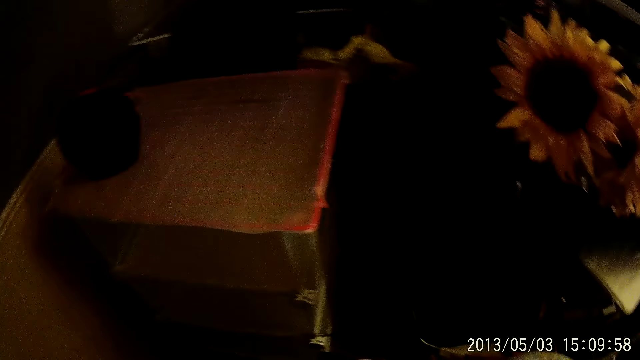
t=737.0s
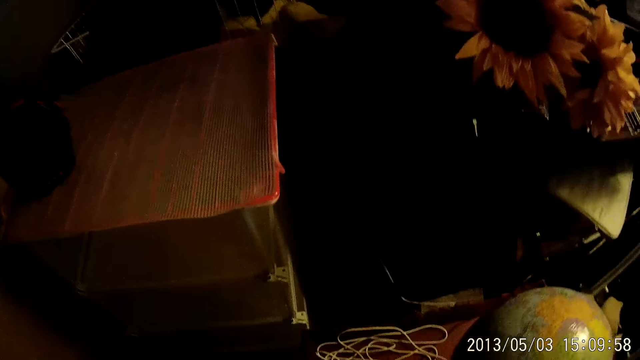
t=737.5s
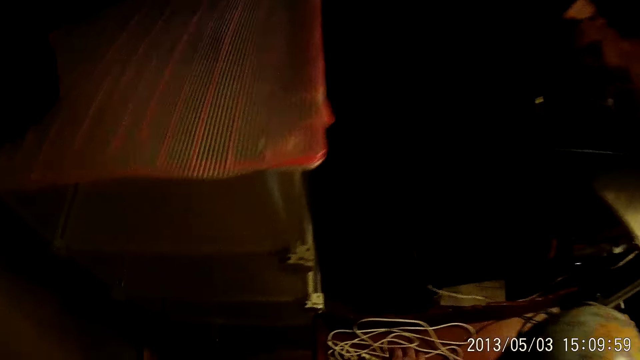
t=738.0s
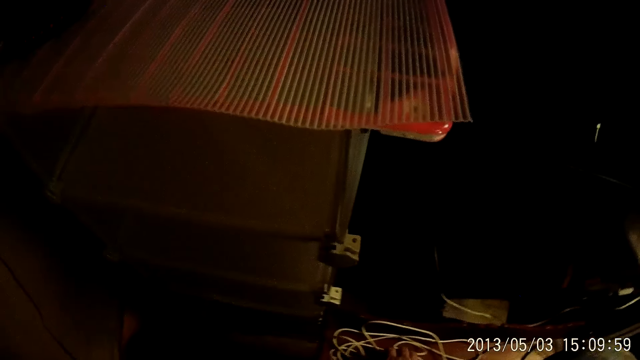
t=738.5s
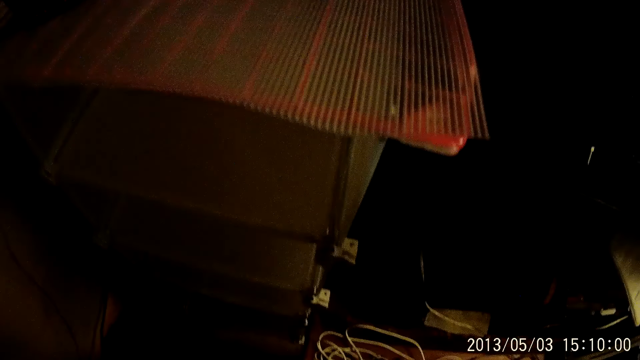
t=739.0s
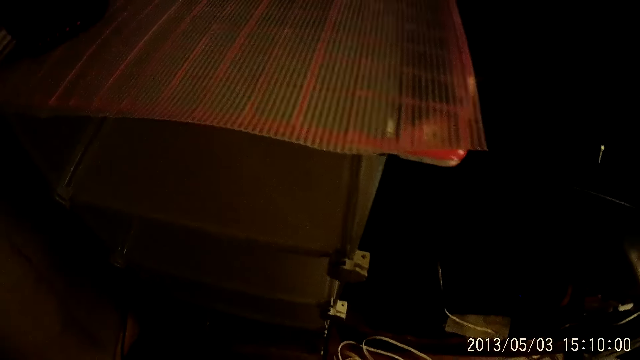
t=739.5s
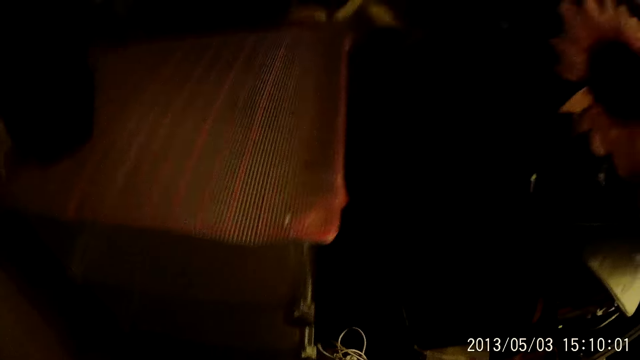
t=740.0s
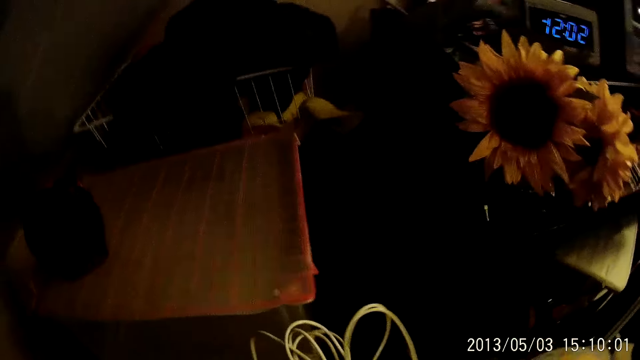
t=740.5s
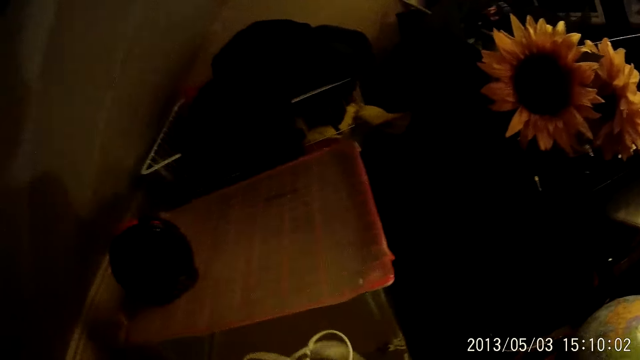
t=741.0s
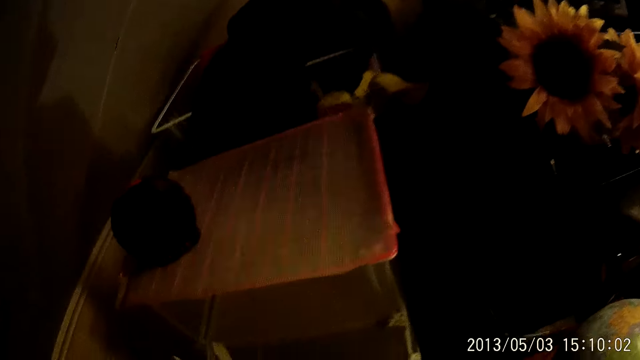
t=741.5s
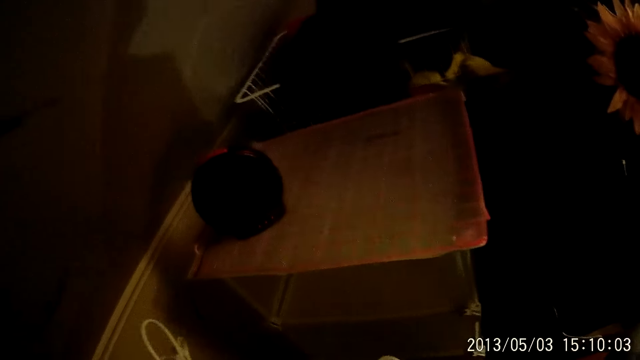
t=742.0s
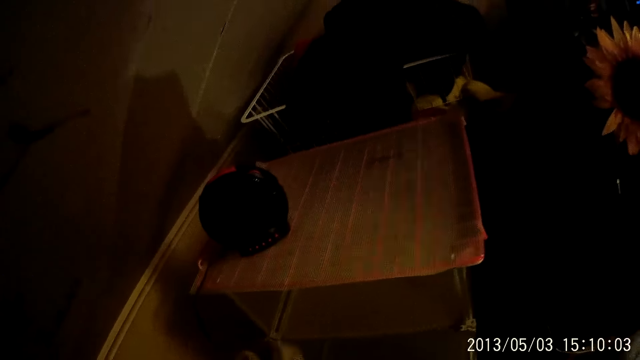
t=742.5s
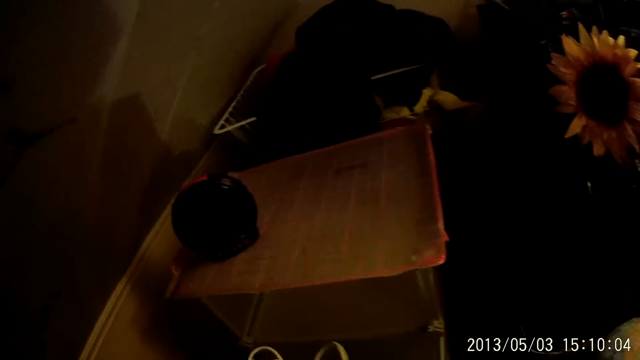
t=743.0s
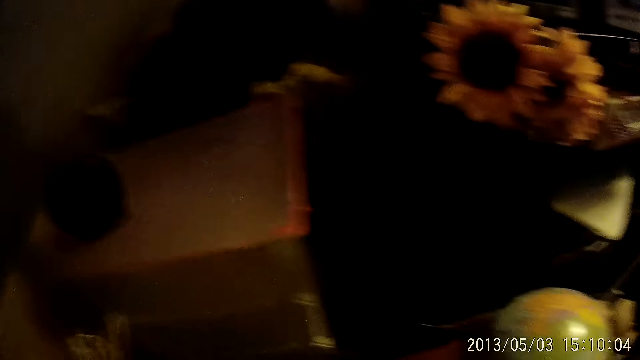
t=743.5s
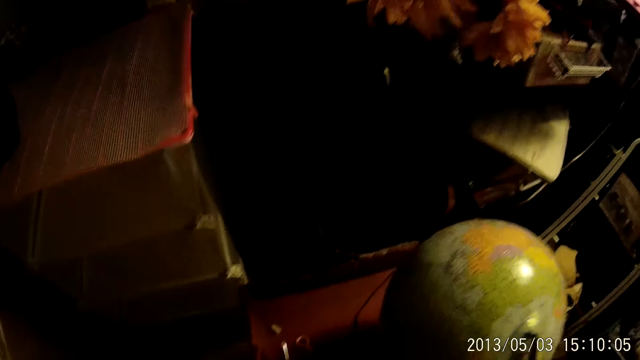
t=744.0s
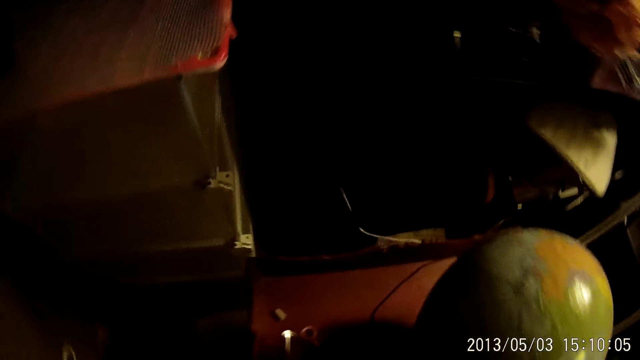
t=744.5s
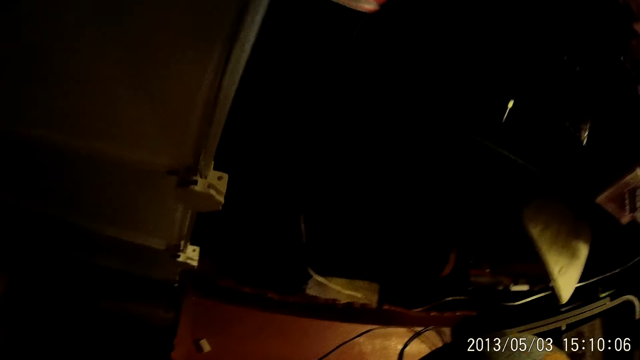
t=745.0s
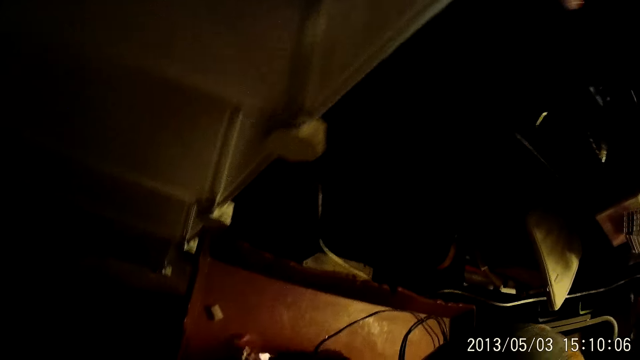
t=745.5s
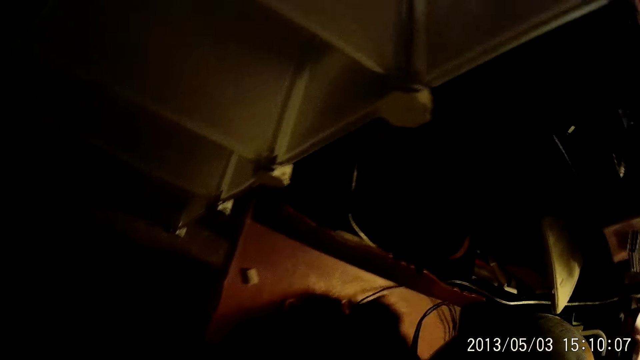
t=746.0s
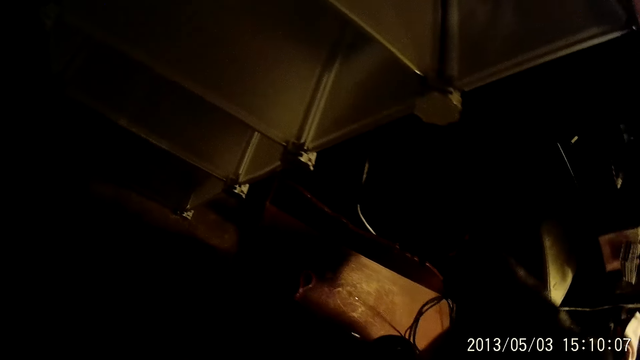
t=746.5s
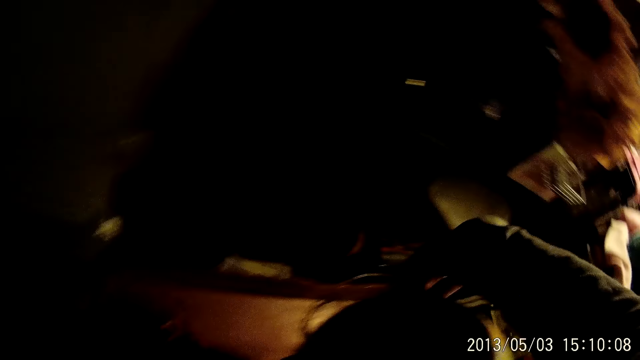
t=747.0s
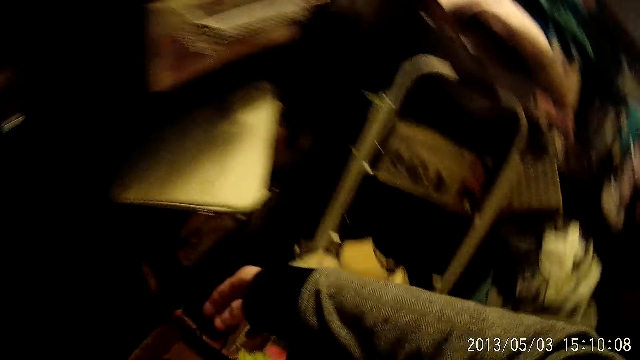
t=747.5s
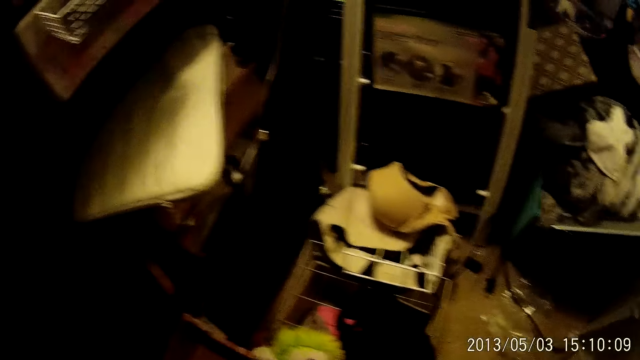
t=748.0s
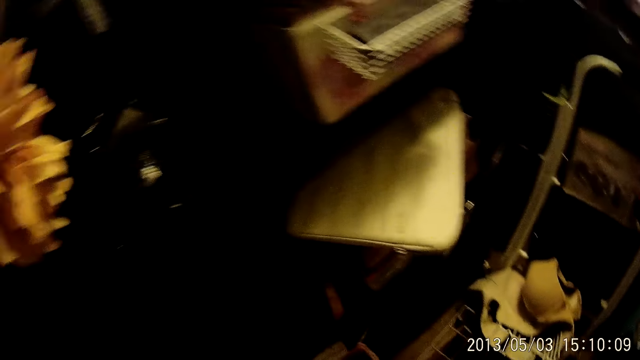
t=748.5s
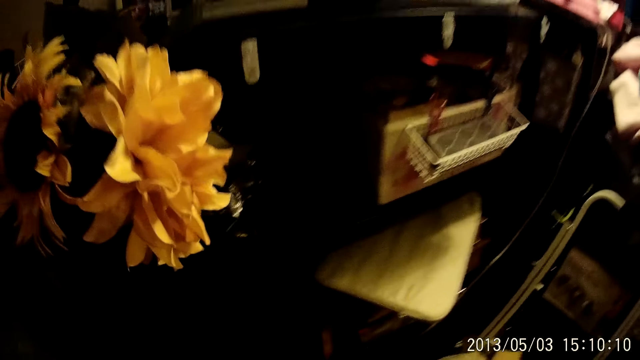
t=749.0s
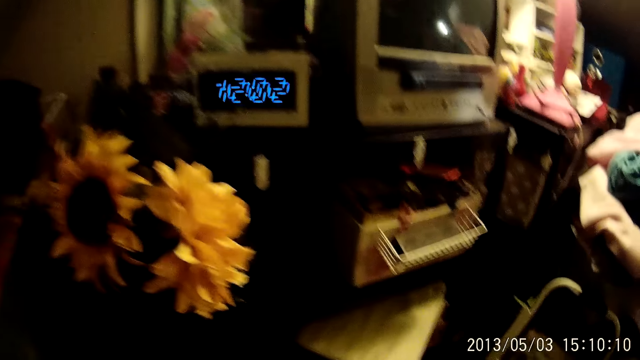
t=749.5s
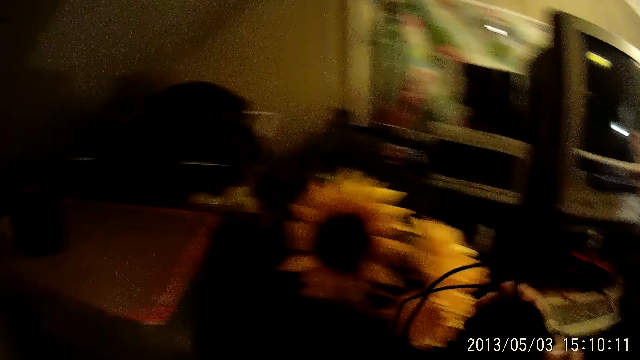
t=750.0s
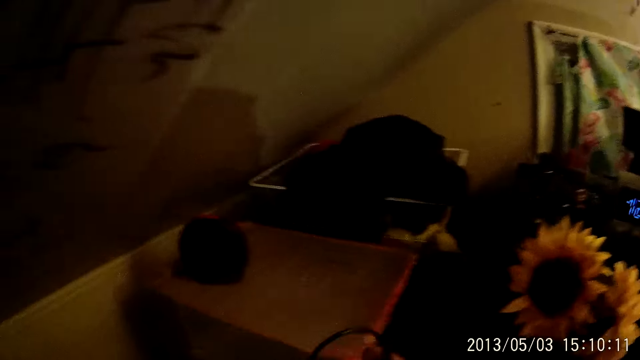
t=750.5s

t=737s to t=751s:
The camera wearer picks up a piece of wire or power cable from the floor with her right hand. She does something. She holds another power cable. She picks up a piece of wire from the box with her right hand.

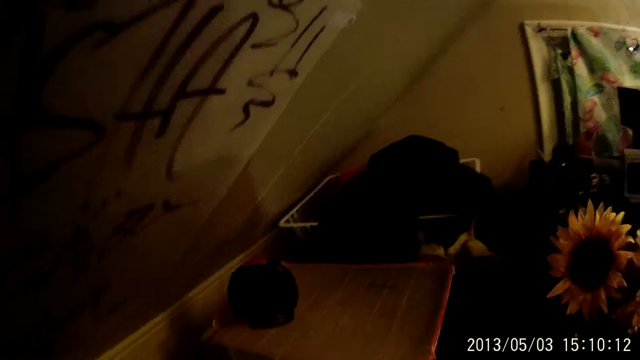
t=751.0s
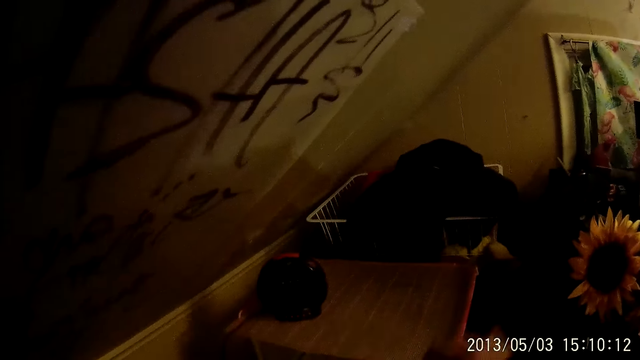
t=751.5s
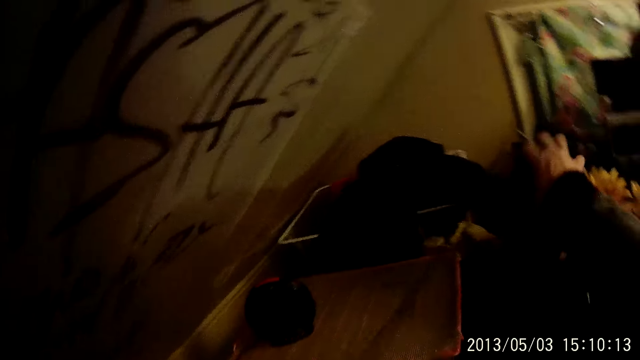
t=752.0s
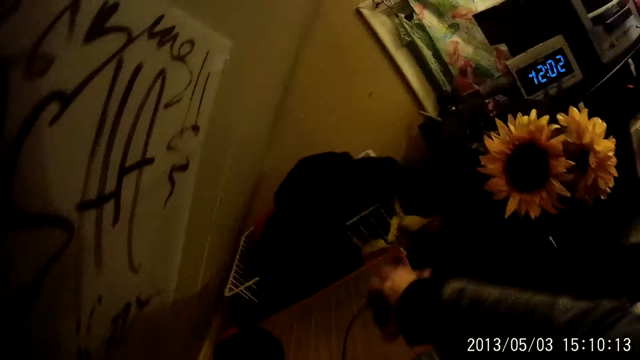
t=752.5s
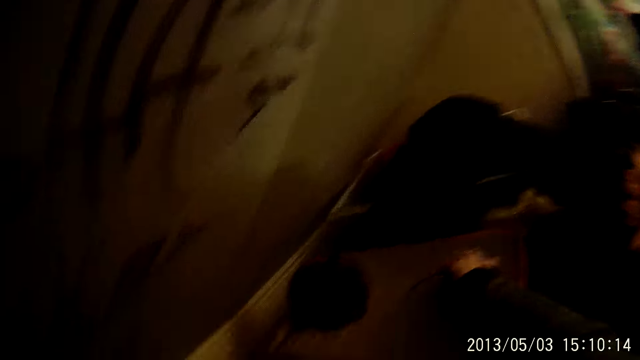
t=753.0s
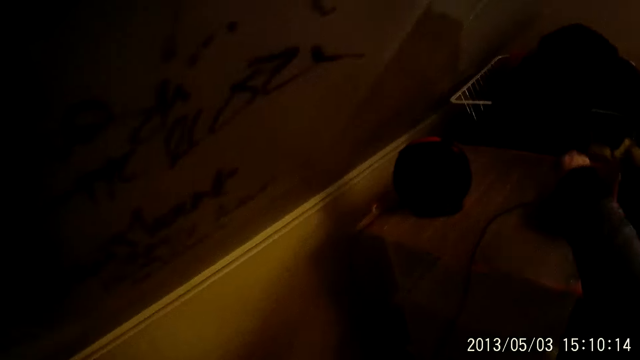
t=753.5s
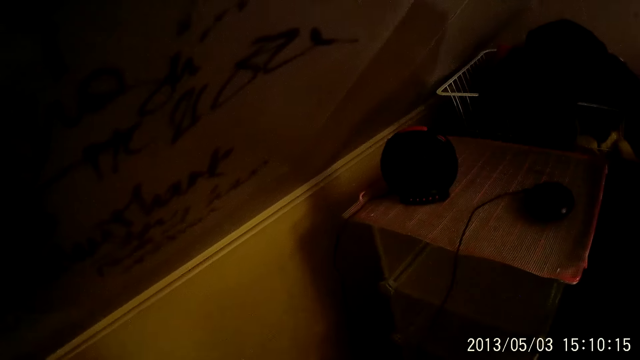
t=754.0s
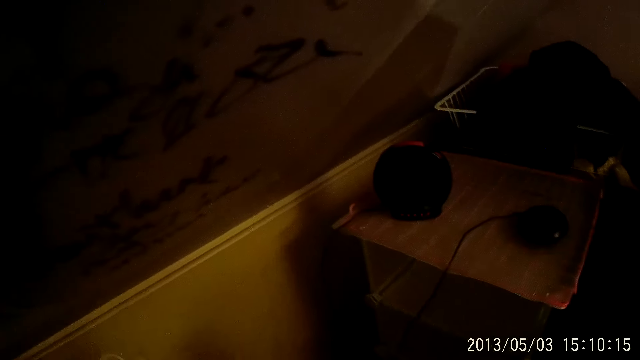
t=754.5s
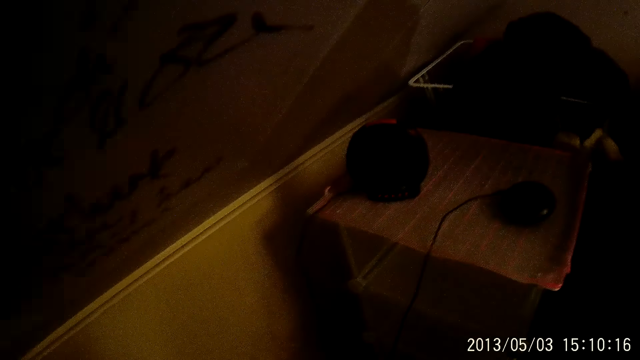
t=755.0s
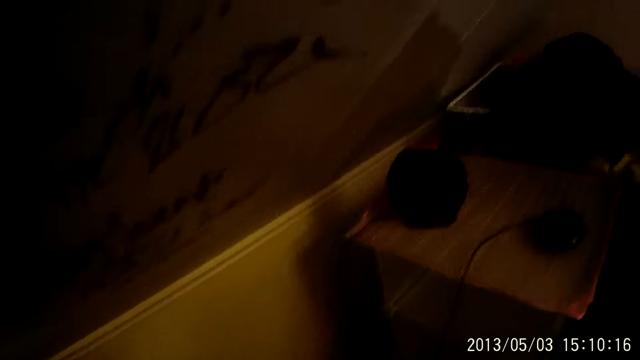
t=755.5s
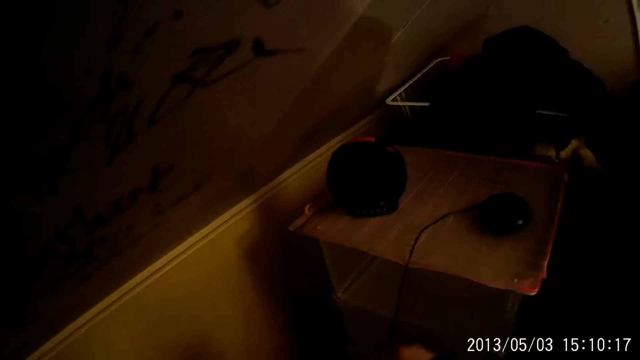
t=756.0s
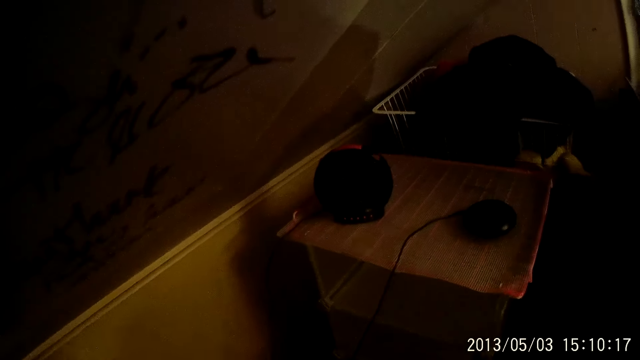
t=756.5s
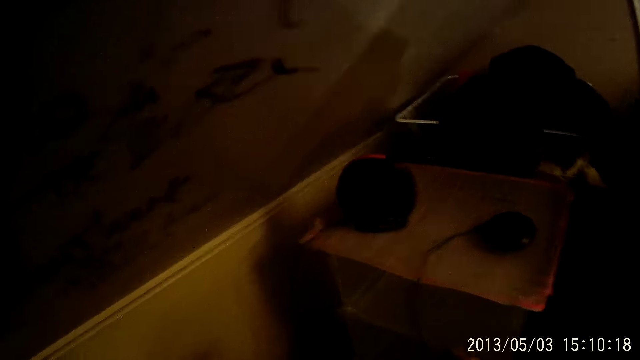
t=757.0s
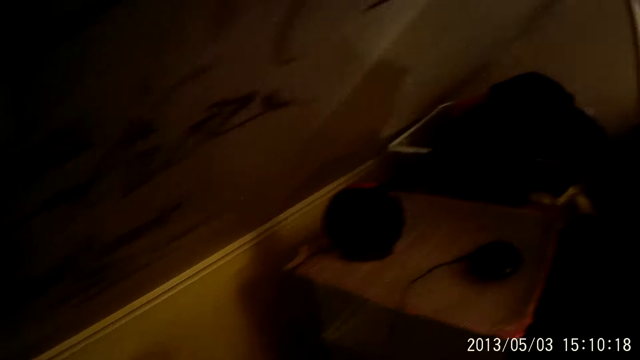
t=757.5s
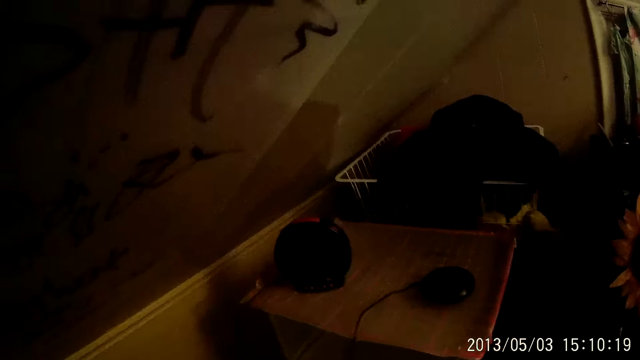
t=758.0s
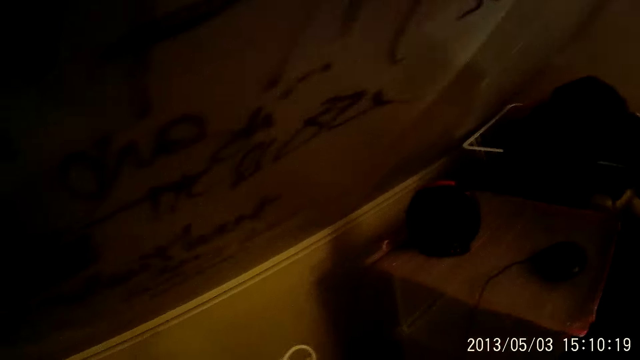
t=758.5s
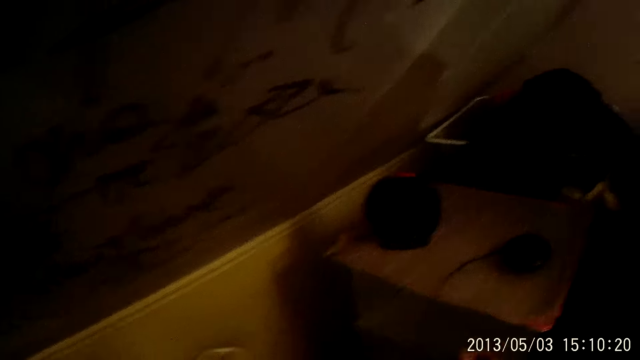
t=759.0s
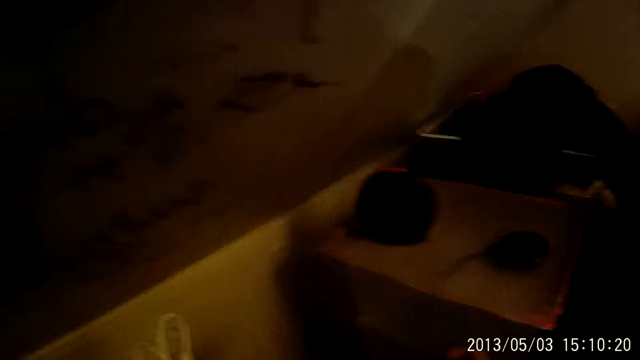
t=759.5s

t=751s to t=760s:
The camera wearer drops a piece of gadget on the red metal rack with her right hand. She does something.
